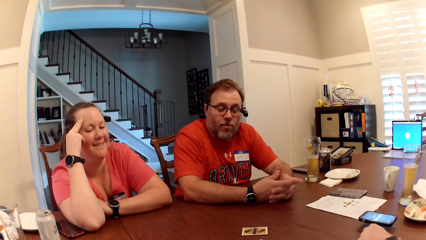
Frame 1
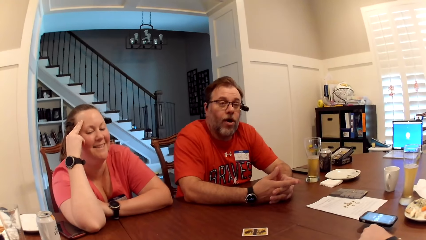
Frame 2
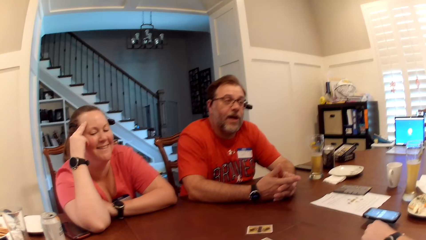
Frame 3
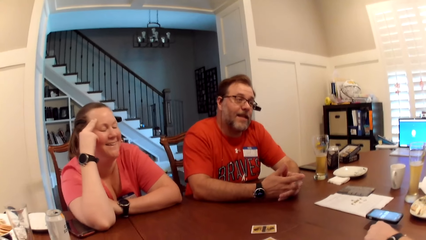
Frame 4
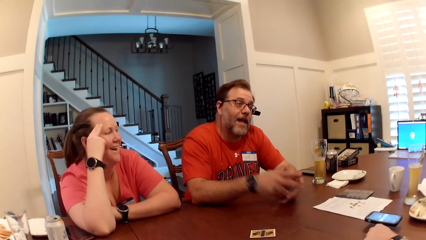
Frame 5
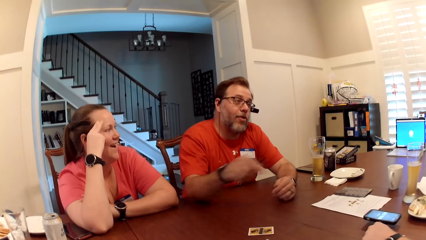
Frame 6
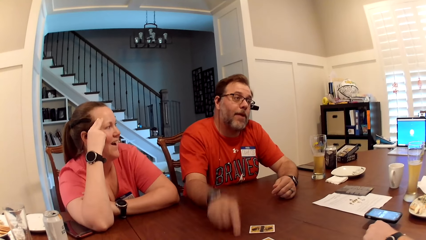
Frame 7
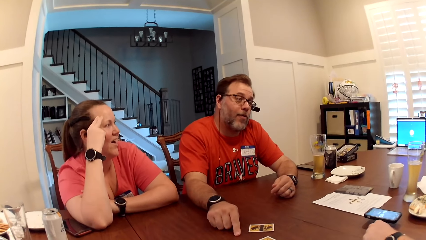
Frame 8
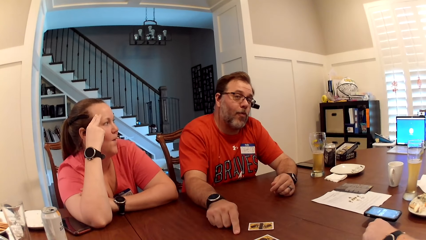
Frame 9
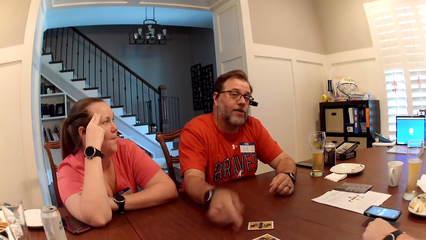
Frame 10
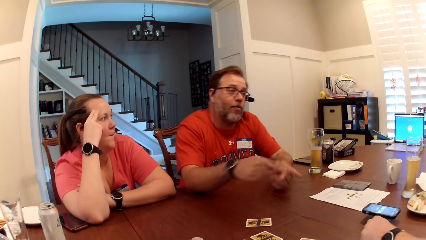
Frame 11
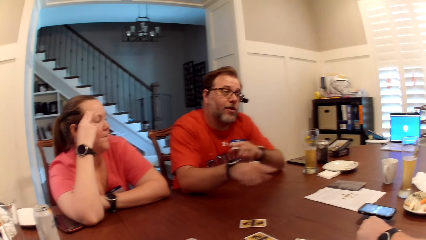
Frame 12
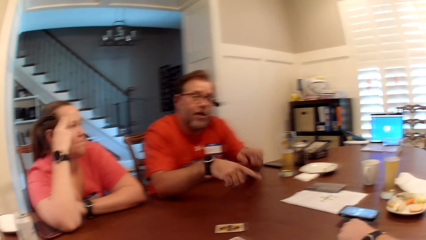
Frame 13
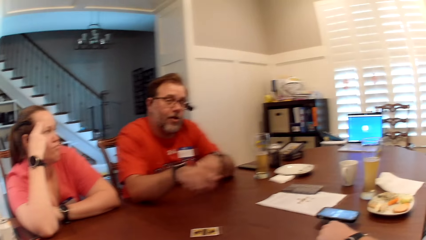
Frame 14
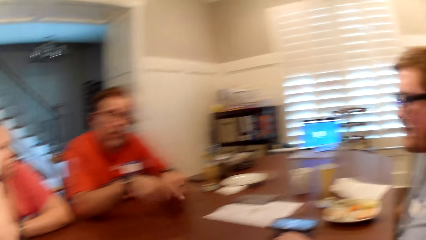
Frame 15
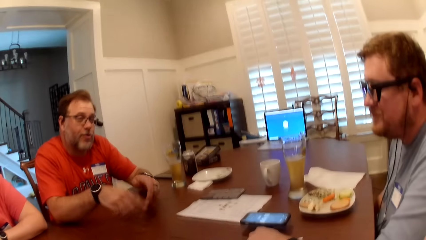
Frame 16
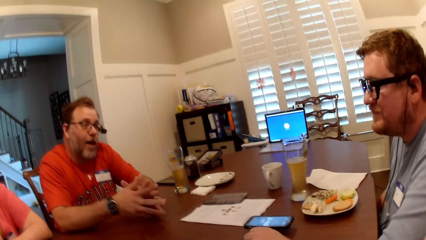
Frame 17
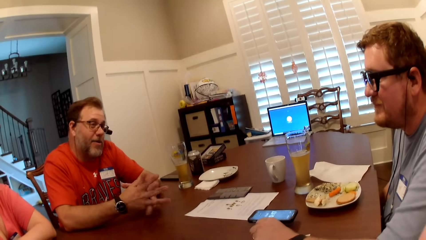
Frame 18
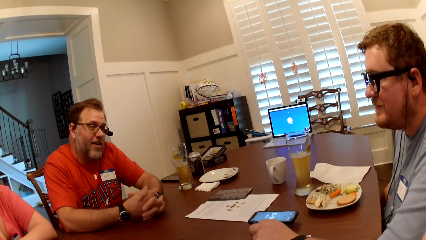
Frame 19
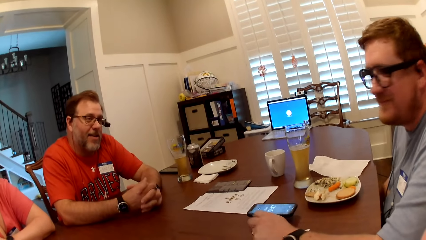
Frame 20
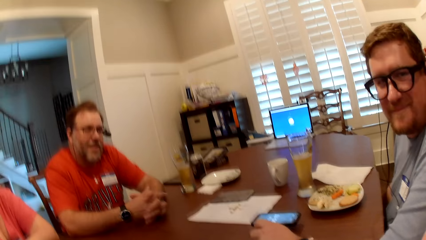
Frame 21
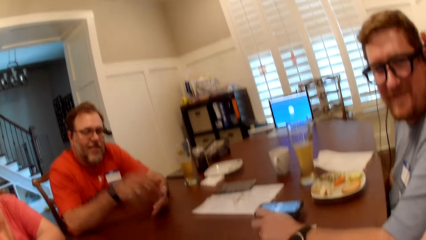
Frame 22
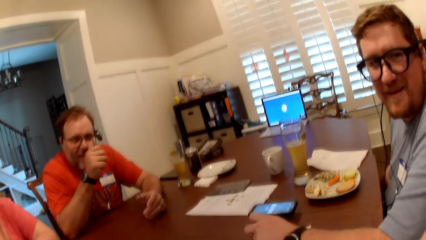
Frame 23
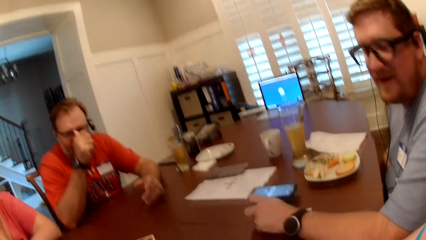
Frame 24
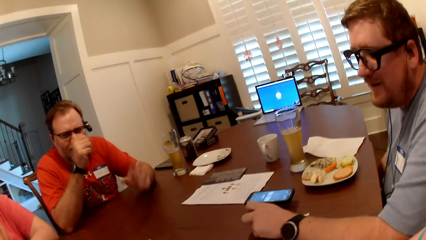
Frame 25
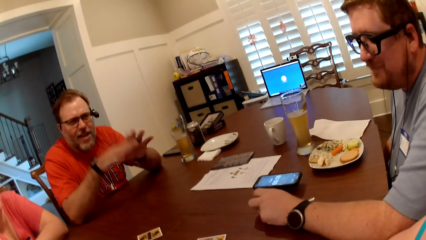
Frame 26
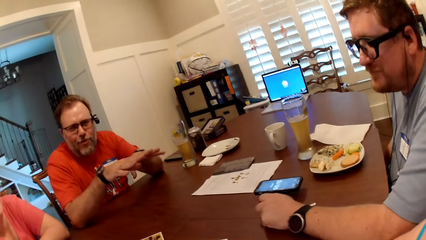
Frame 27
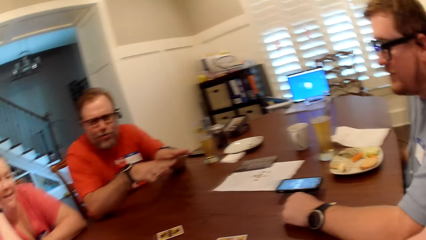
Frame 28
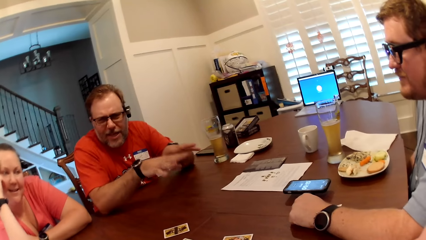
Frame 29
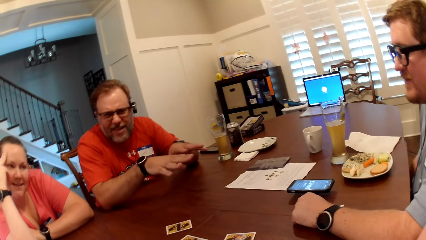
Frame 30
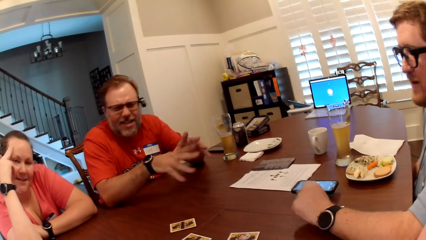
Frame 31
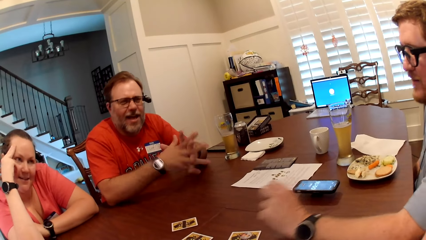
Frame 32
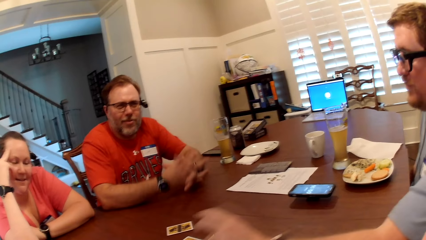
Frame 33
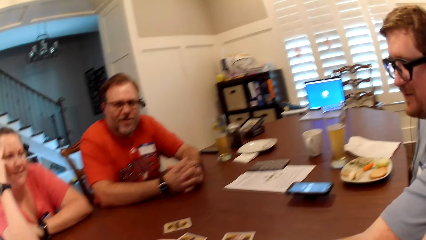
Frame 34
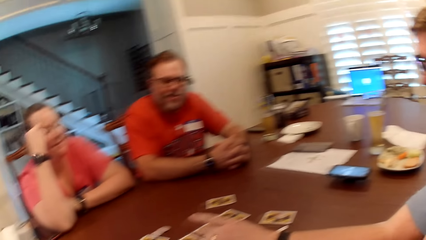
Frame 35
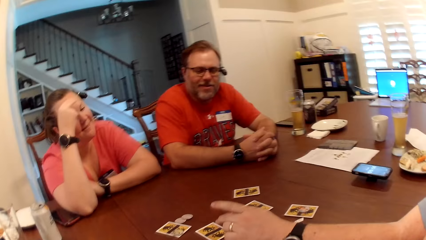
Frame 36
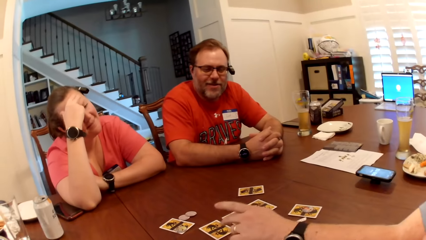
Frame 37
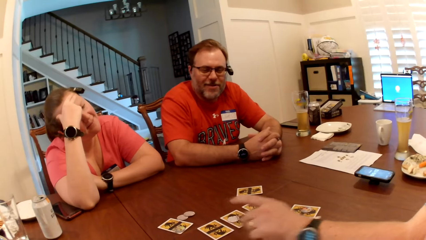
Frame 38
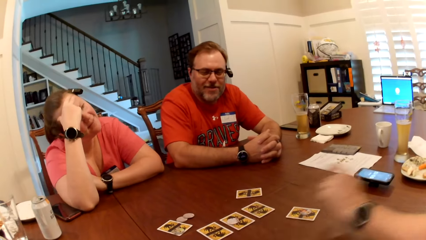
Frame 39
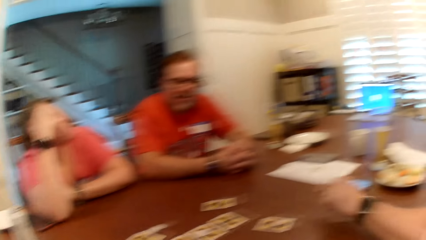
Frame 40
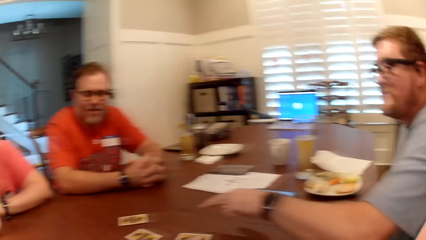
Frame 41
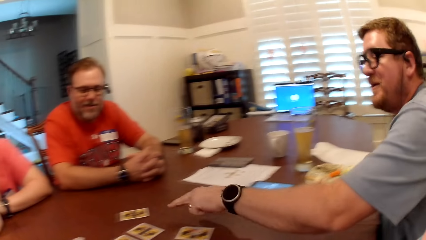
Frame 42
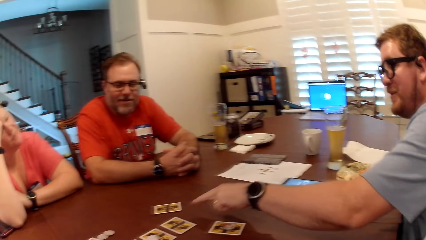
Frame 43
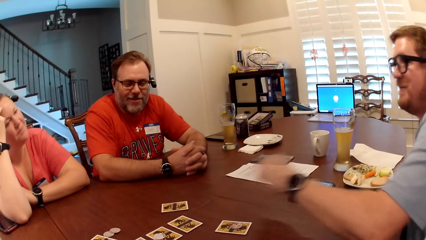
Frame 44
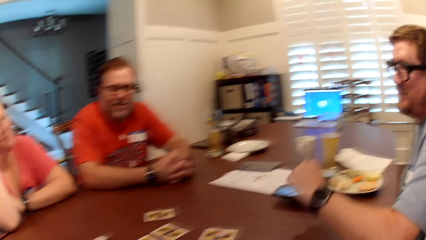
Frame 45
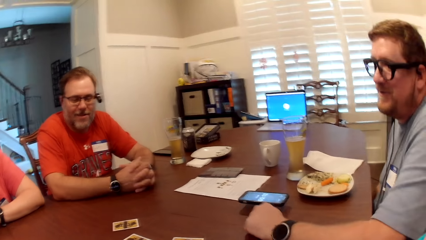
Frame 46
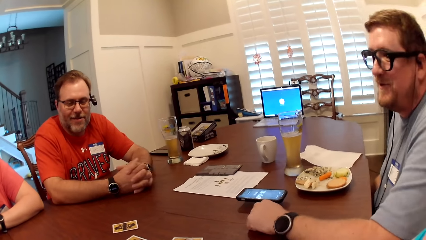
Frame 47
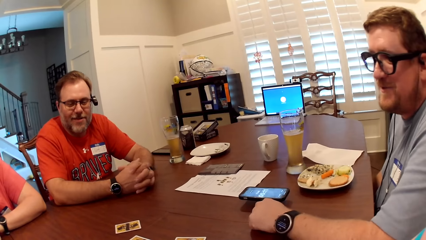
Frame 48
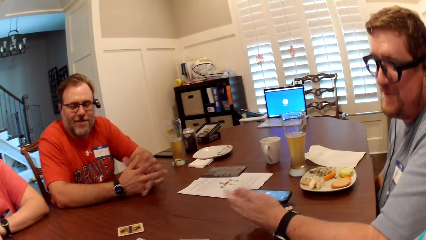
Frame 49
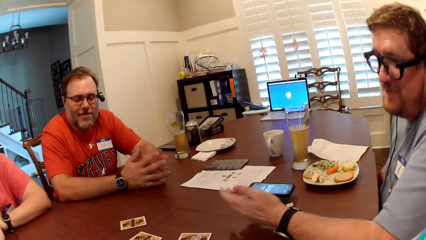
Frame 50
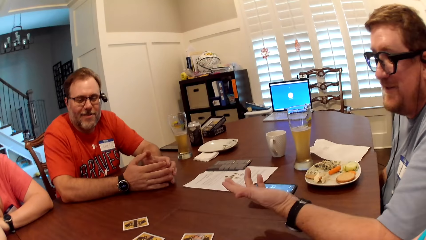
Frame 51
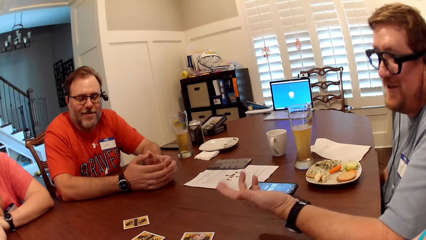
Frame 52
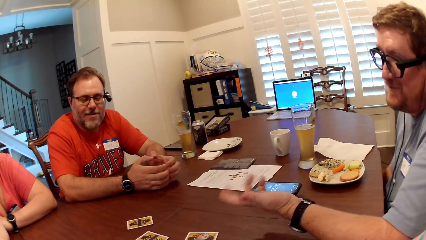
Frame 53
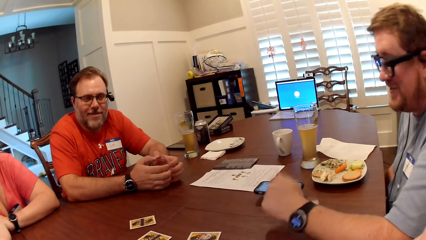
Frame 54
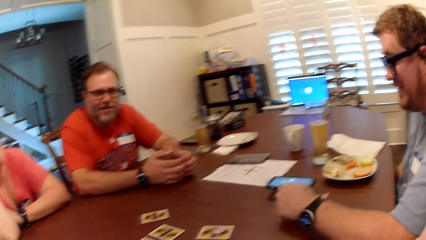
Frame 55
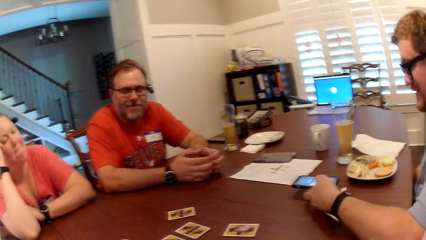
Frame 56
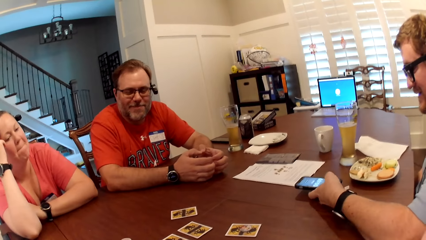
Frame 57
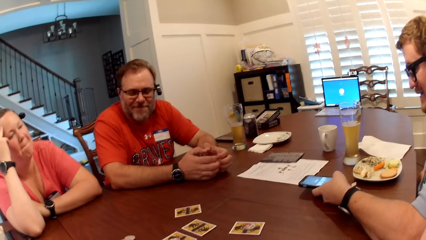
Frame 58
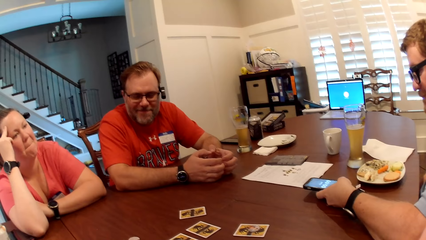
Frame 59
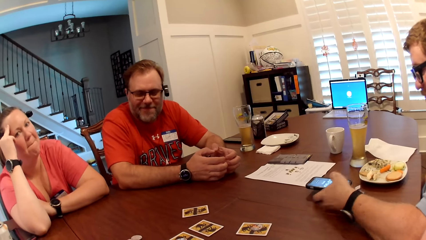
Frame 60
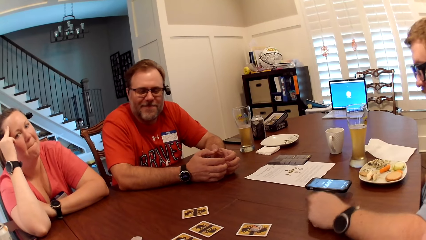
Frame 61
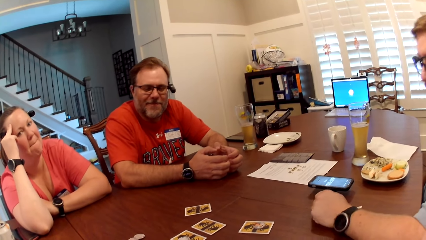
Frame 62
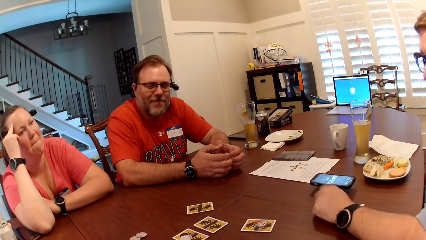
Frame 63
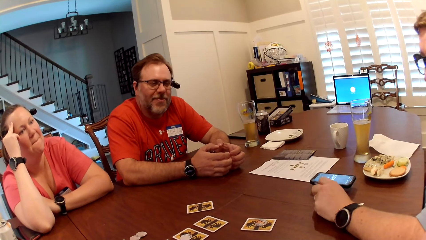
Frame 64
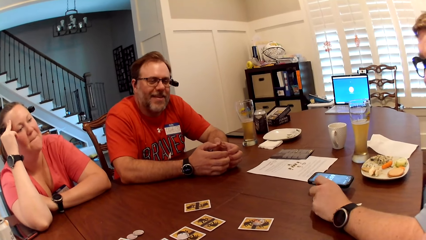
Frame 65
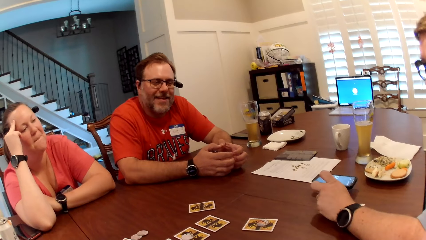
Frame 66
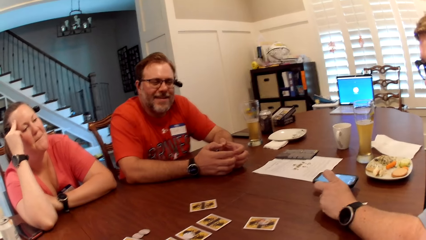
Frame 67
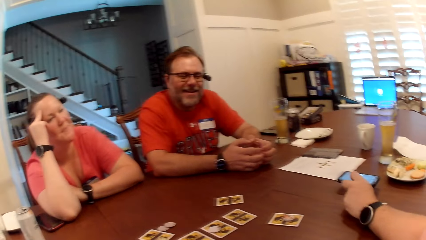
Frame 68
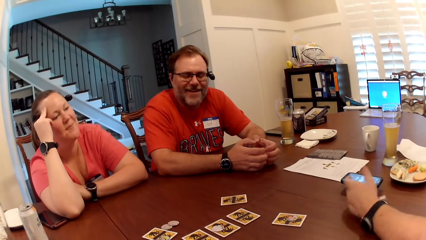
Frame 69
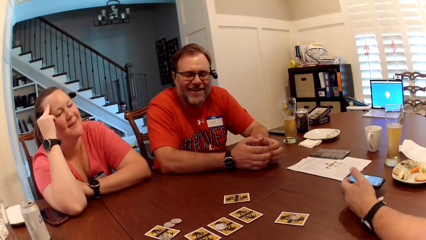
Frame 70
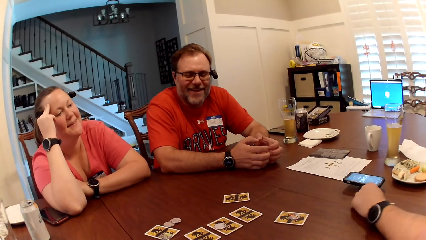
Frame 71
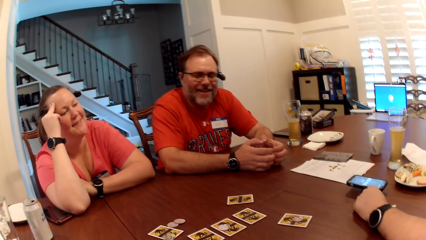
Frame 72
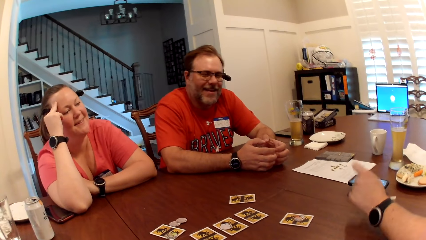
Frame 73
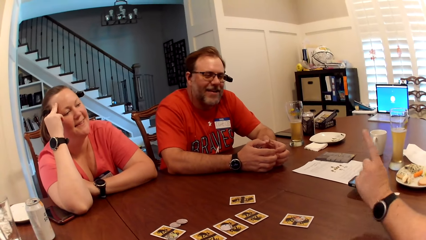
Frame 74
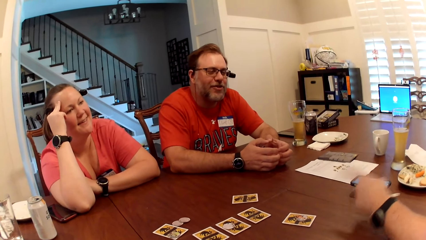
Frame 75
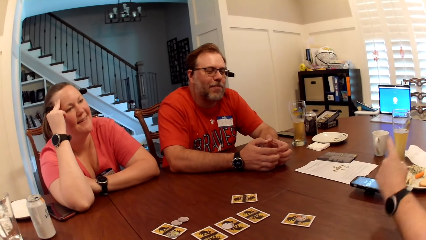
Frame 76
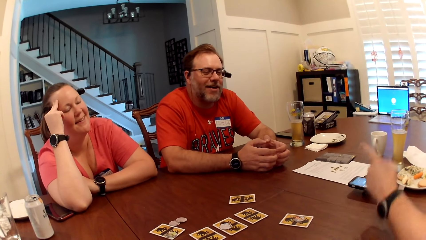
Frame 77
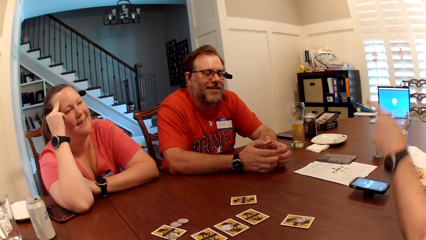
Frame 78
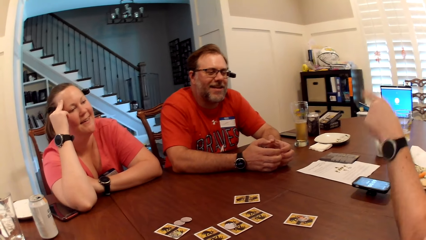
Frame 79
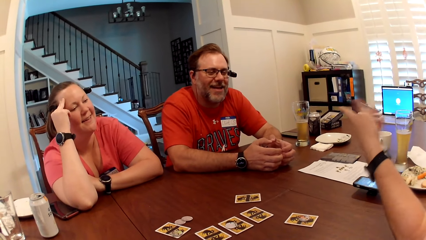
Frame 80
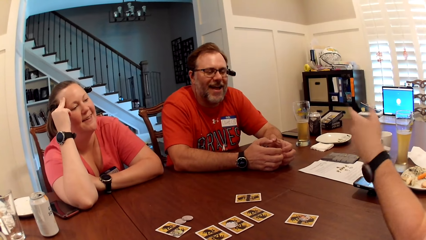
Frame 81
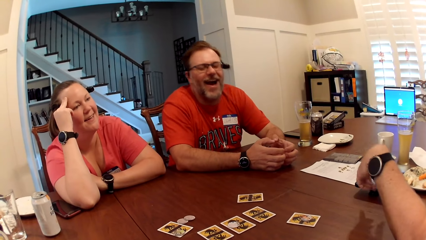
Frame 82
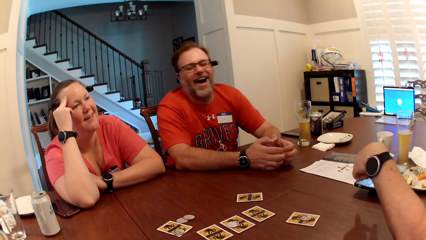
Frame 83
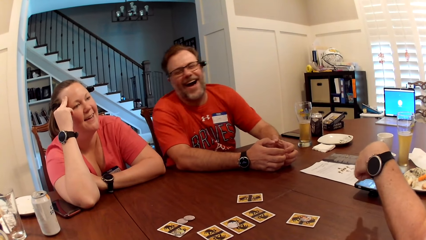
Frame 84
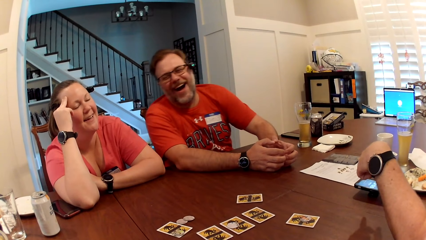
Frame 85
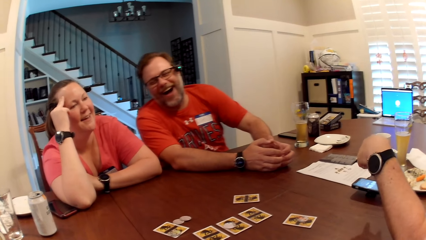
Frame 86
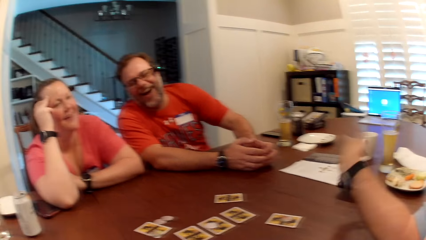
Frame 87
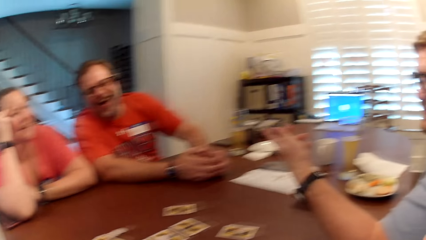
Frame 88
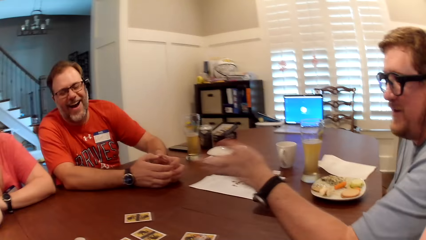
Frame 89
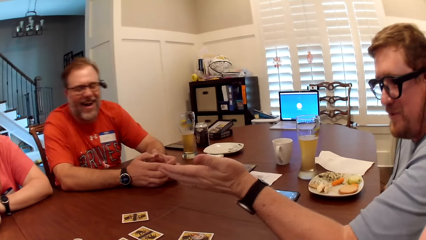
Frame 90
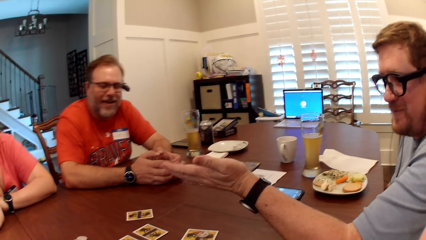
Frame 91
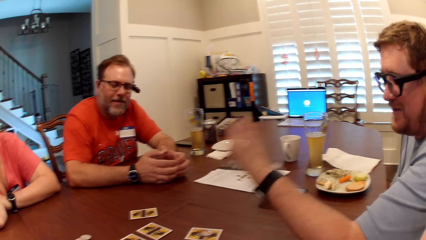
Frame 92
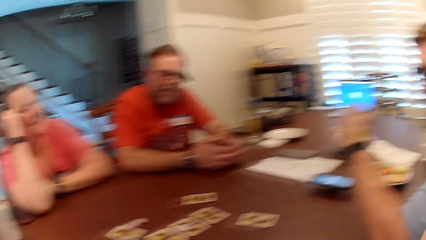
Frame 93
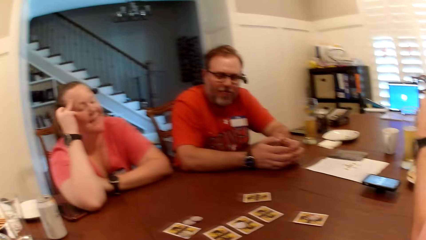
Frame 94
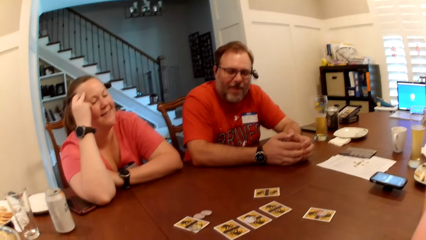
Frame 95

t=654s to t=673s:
A man makes gestures with his hands. The man adjusts his eyeglasses with his right hand. Another man makes gestures with his left hand. The other man moves the hands. The other man taps the phone on the table with his left thumb. The other man makes gestures with his left hand.
